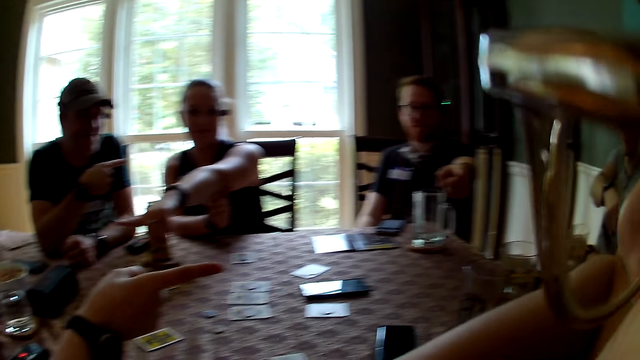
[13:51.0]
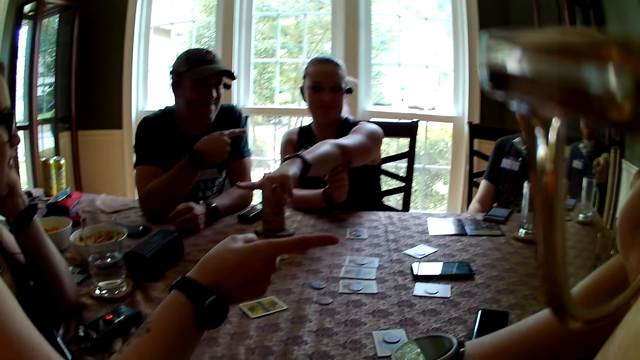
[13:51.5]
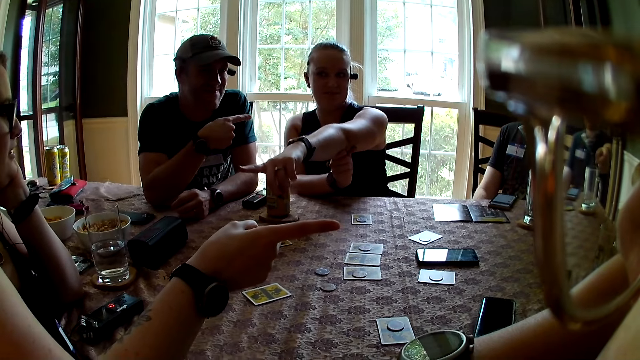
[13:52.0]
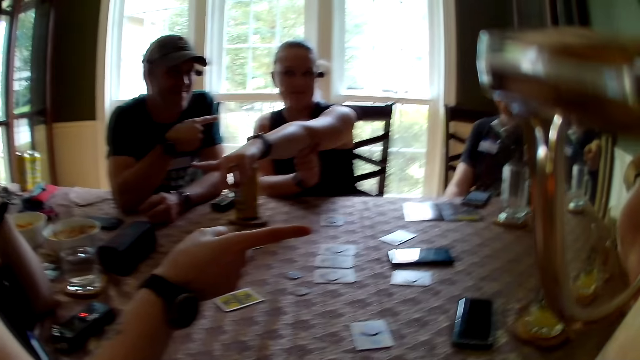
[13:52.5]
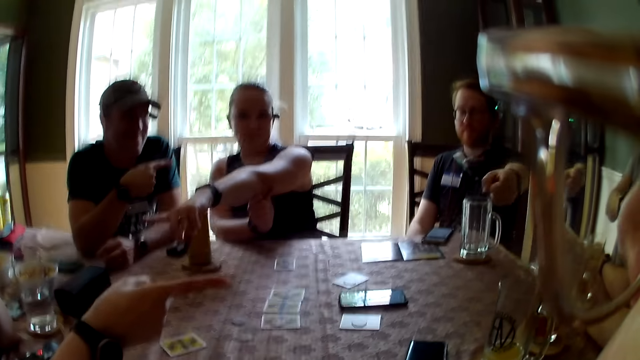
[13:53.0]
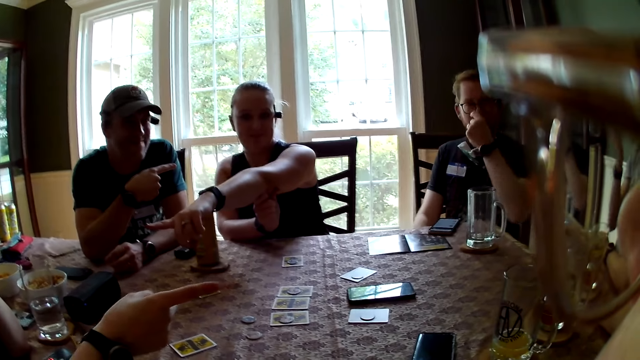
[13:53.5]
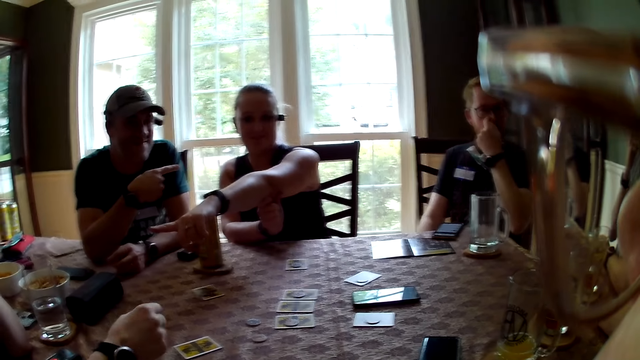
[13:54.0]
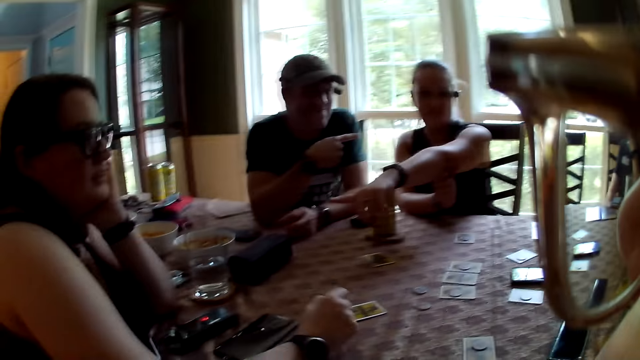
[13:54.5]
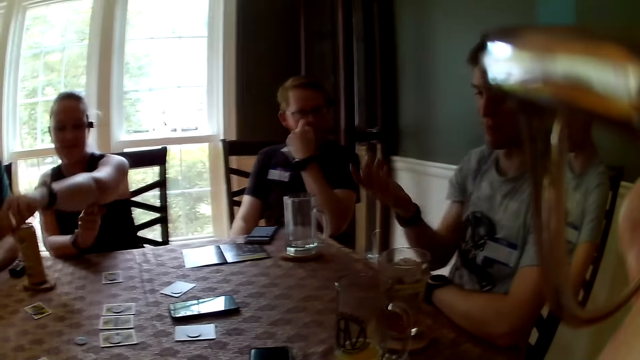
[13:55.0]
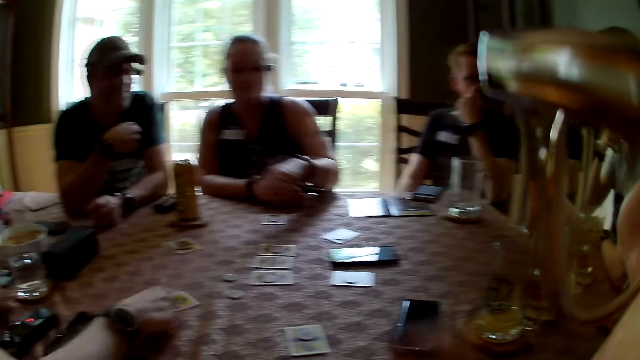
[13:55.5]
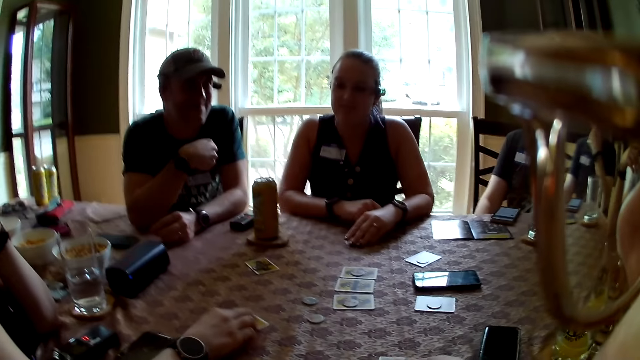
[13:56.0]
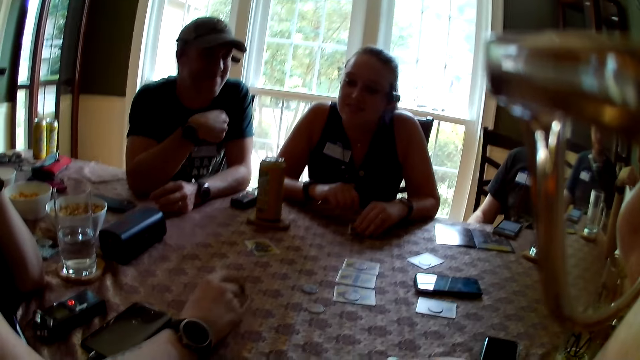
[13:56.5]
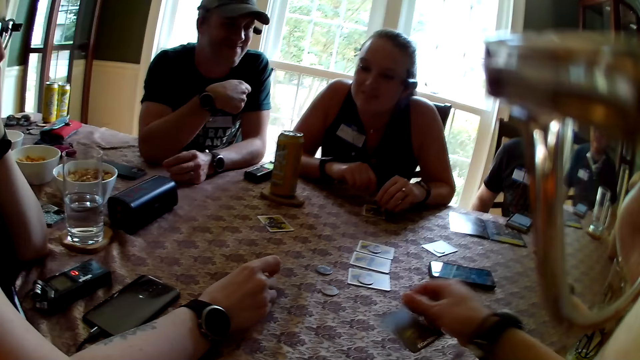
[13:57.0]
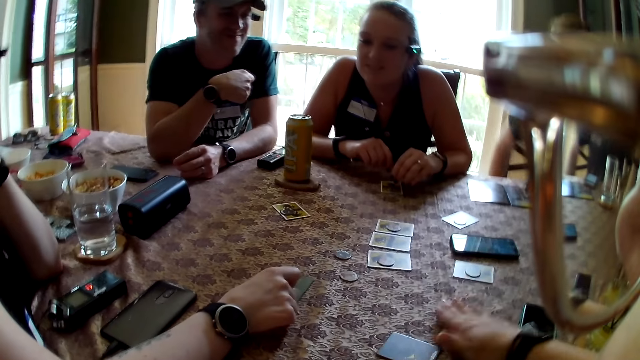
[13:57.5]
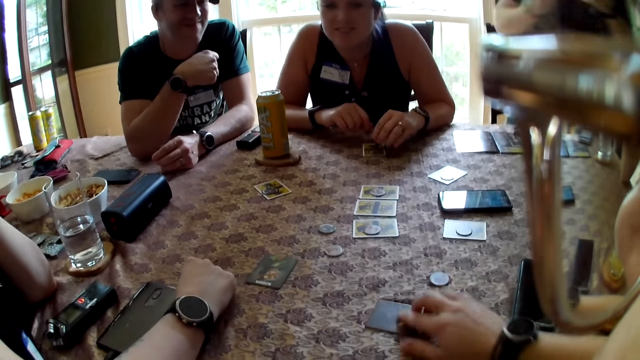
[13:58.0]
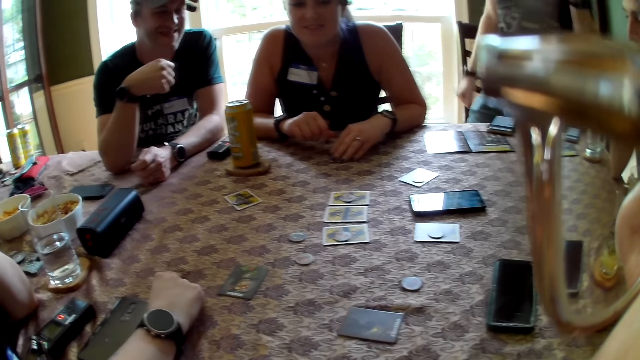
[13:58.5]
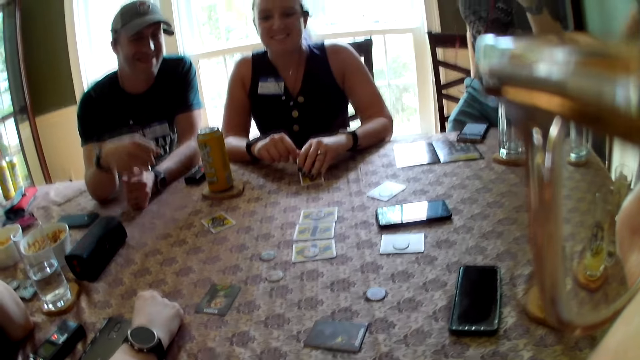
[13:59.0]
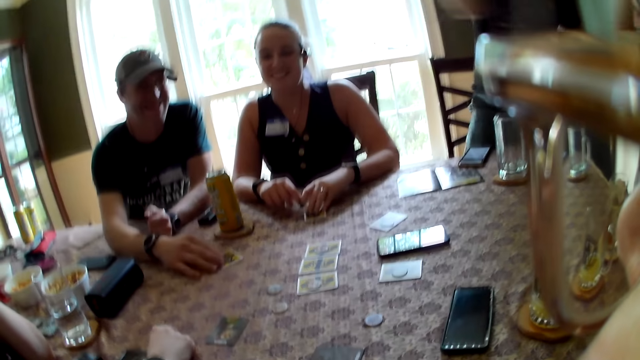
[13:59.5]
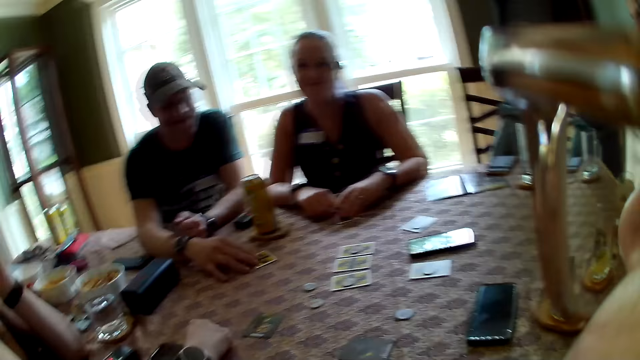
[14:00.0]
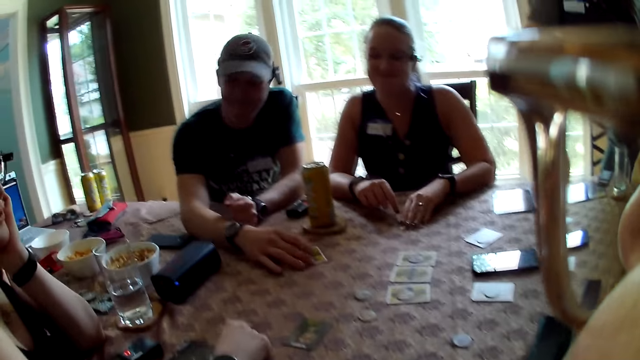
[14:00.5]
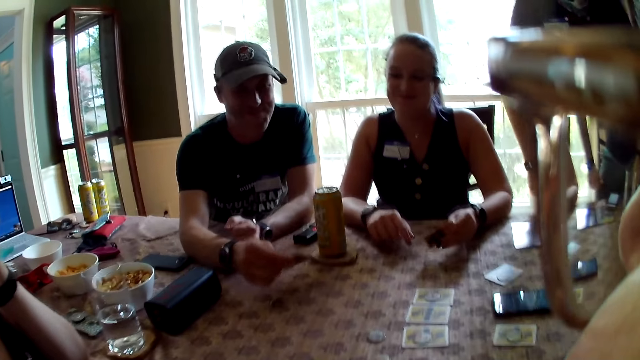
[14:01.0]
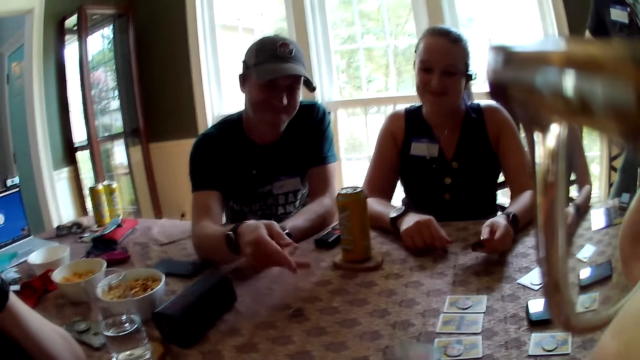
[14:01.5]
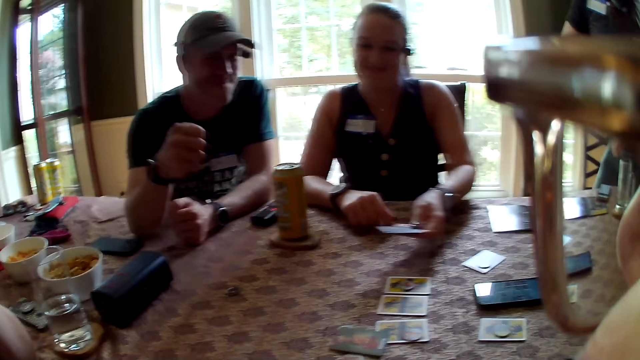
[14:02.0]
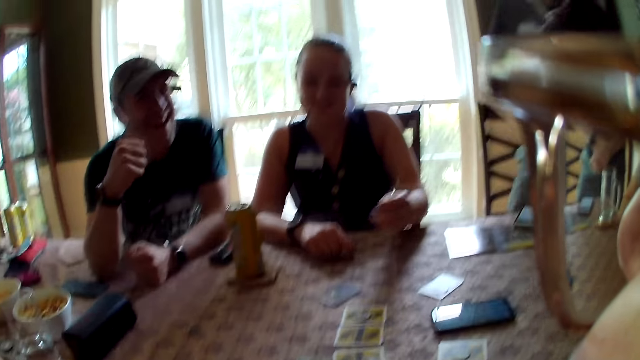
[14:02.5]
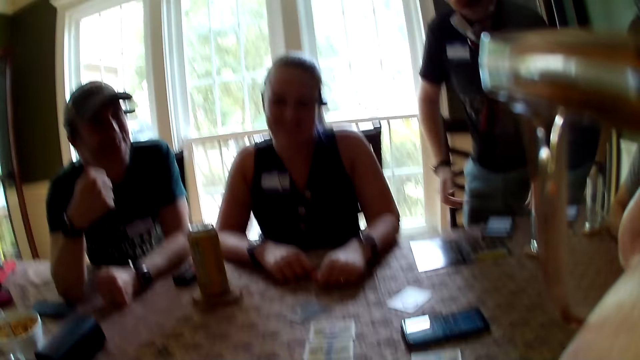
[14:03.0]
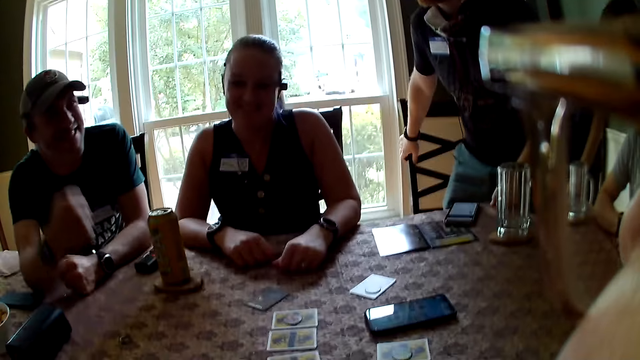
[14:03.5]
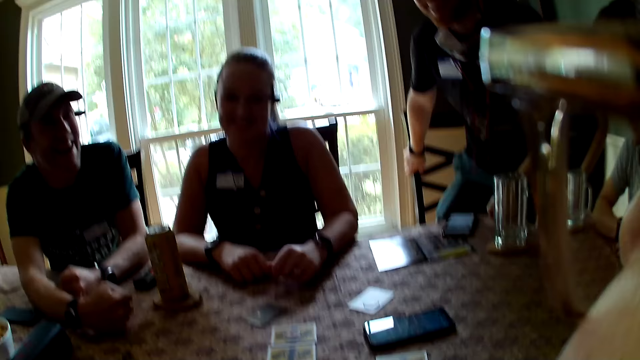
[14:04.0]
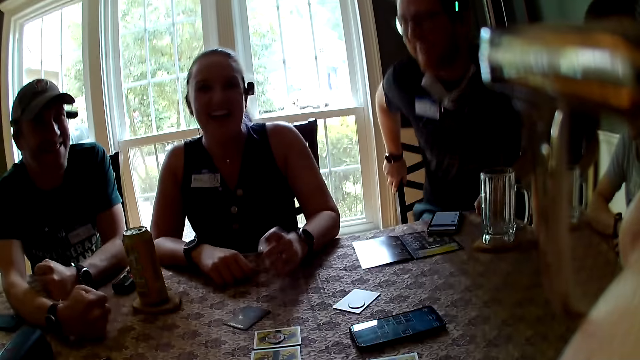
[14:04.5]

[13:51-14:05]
A man holds his face with his left hand. A woman places both hands on the table. Another woman places both hands on the table. The camera wearer places a hand on the table. The other woman picks a card with her left hand. The camera wearer picks a card from the table with her right hand. The first woman drops a card on the table with her right hand. The camera wearer drops the token on the table with her right hand. The man jubilates while standing. The other woman picks a card from the table. Another man picks a card from the table with his right hand and drops the card on the table with his right hand. The other woman drops the playing card on the table with her right hand.

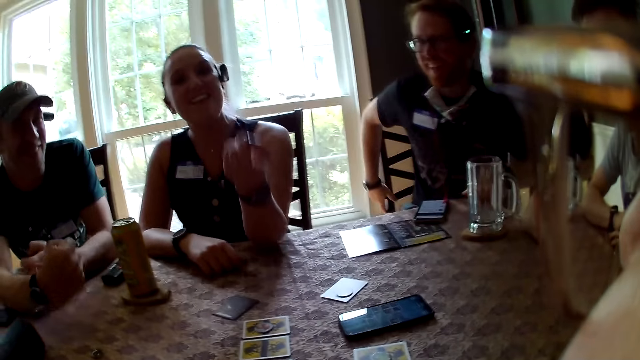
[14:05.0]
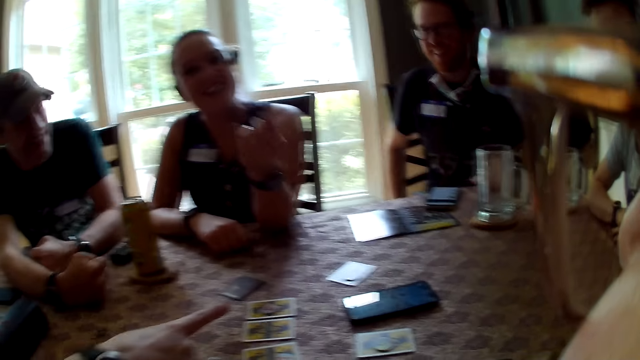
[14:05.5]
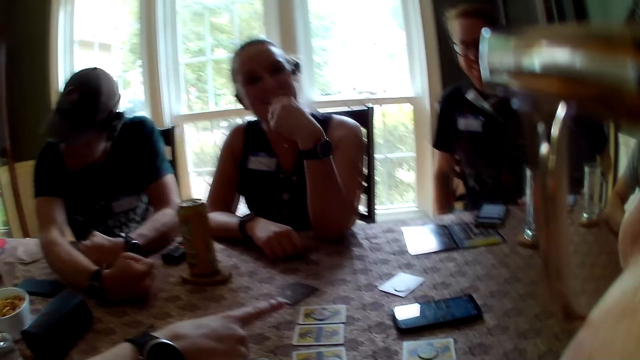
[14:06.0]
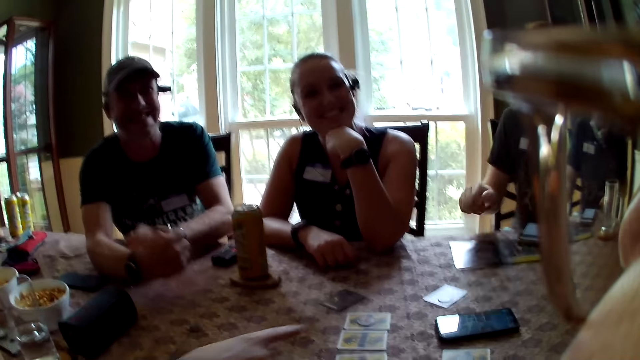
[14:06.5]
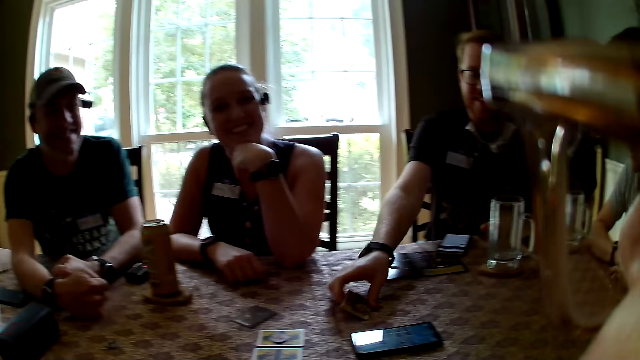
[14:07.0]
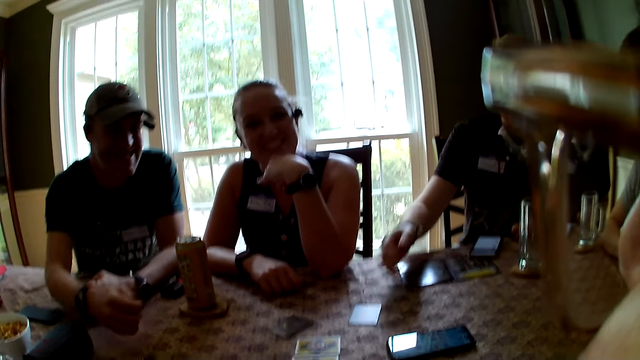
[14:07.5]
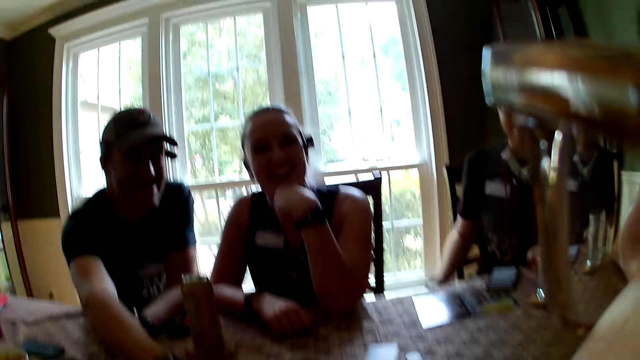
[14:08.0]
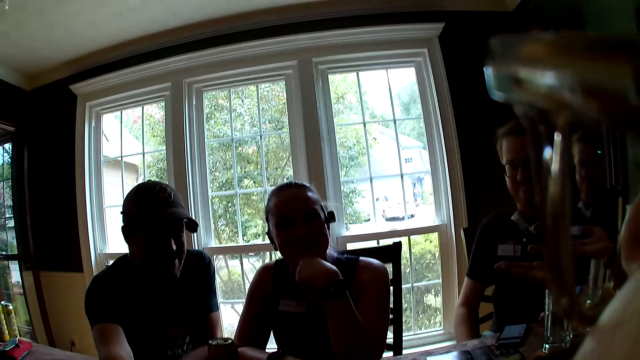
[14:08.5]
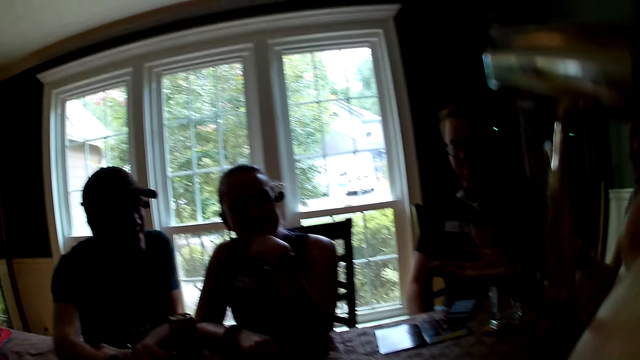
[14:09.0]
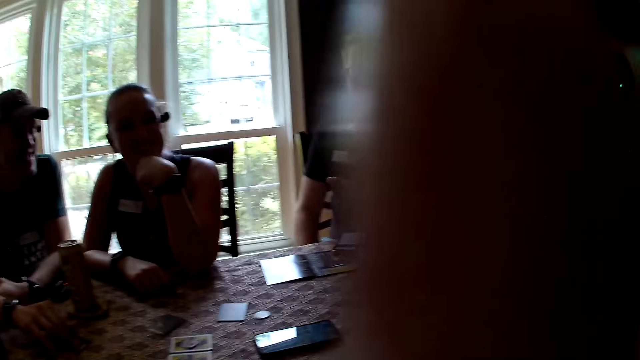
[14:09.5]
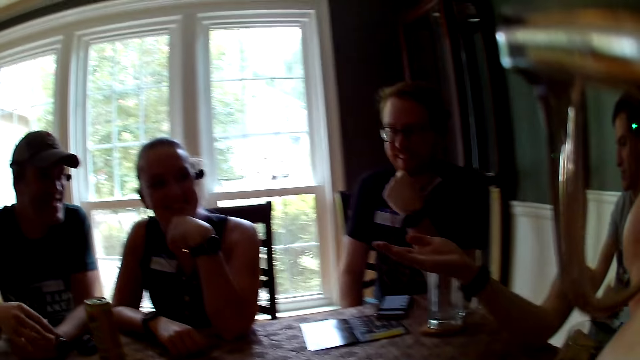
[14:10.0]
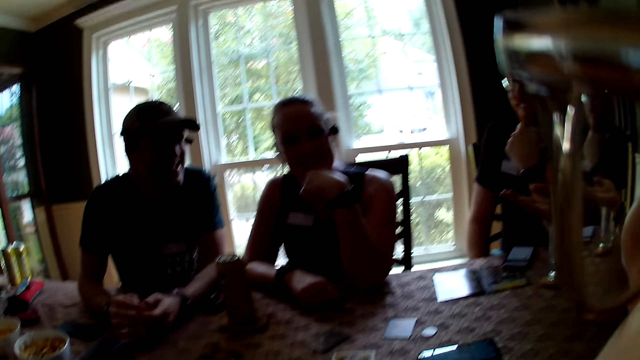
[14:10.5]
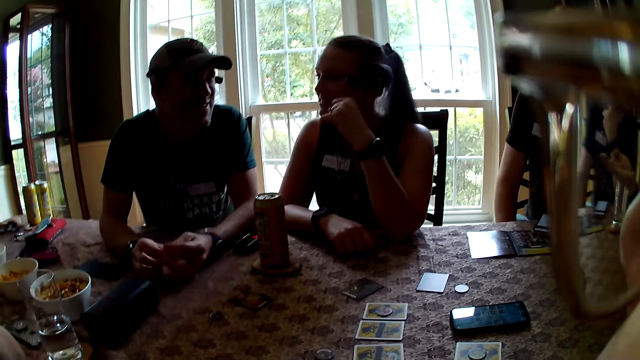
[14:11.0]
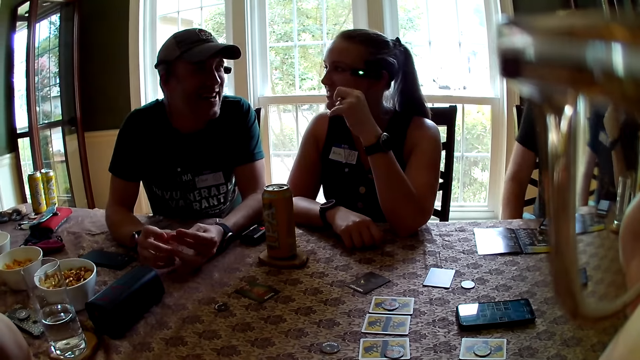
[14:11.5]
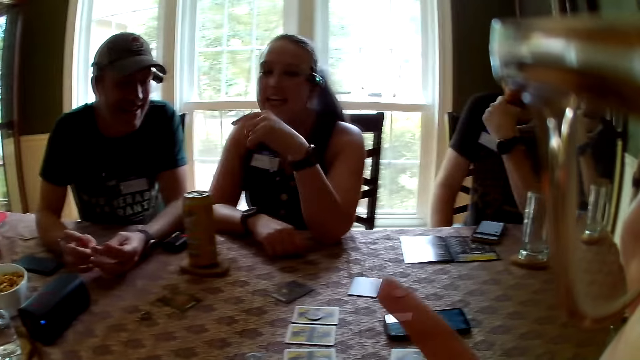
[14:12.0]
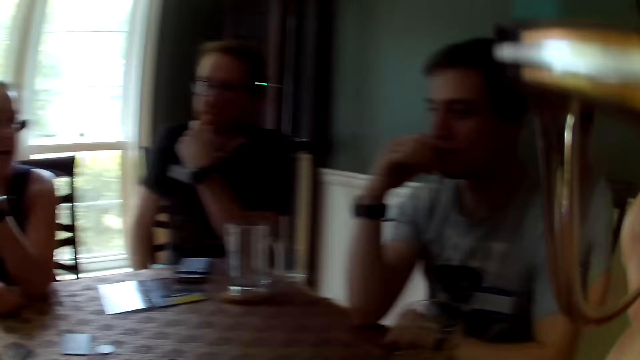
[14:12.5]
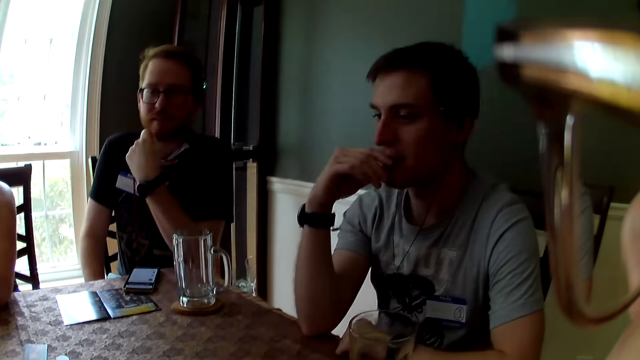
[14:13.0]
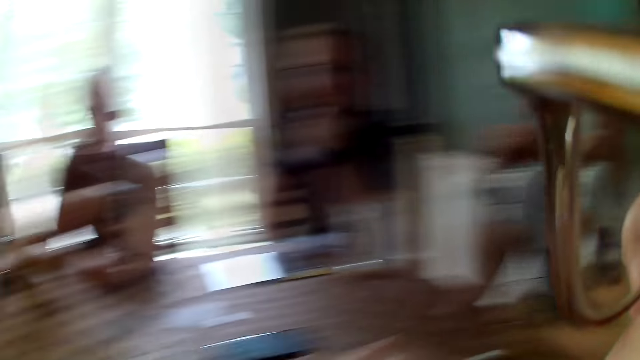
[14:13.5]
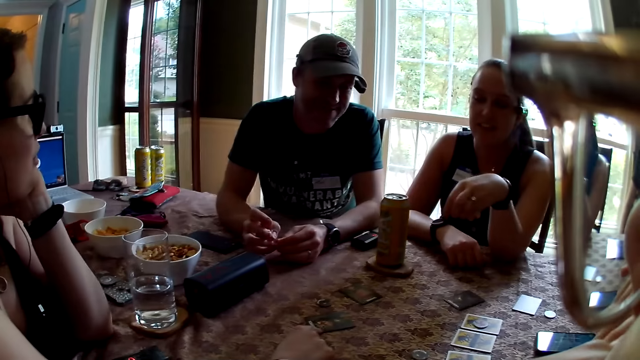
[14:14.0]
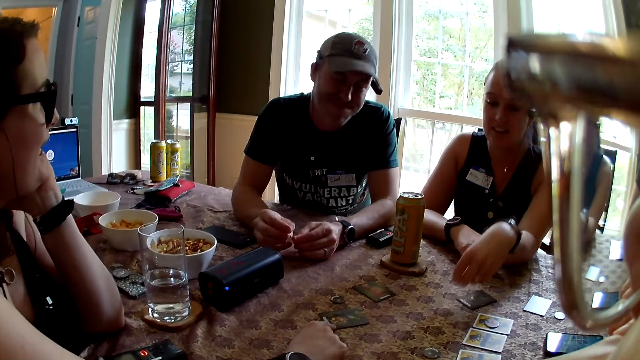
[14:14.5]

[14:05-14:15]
A woman points at the camera wearer. The woman interacts with the camera wearer. A man picks a card from the table with his right hand and drops the card on the table with his right hand. The camera wearer raises a hand. They converse with the group of people. They look around.
